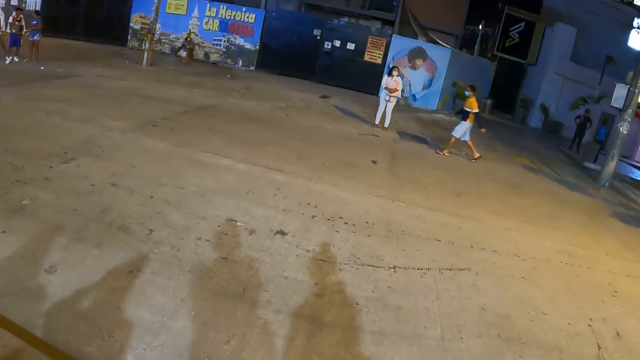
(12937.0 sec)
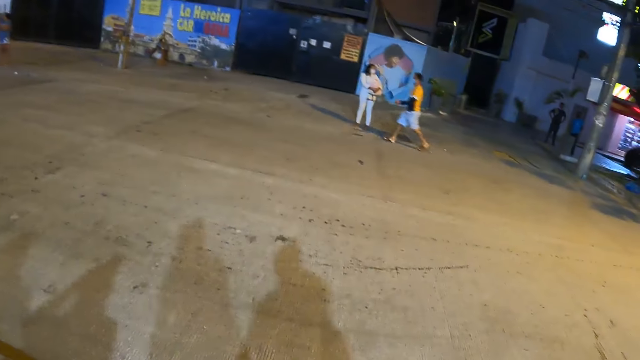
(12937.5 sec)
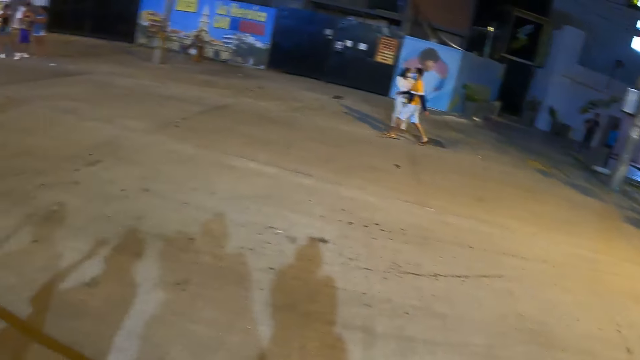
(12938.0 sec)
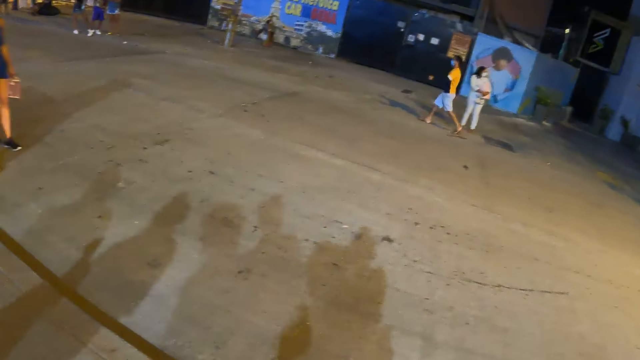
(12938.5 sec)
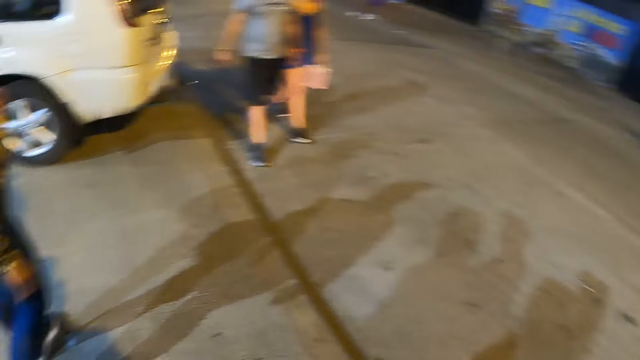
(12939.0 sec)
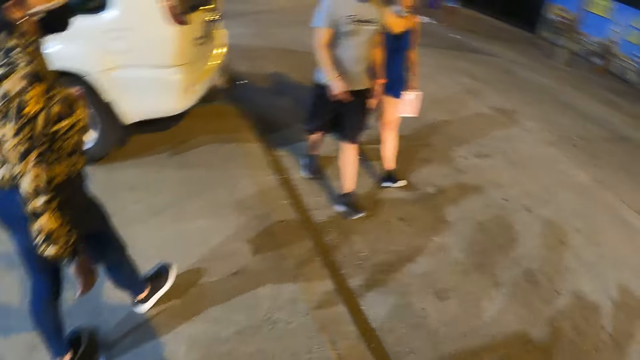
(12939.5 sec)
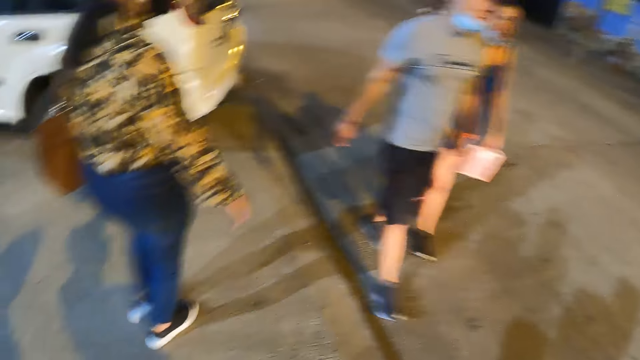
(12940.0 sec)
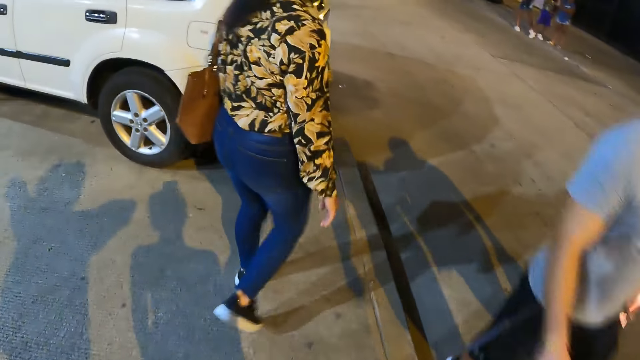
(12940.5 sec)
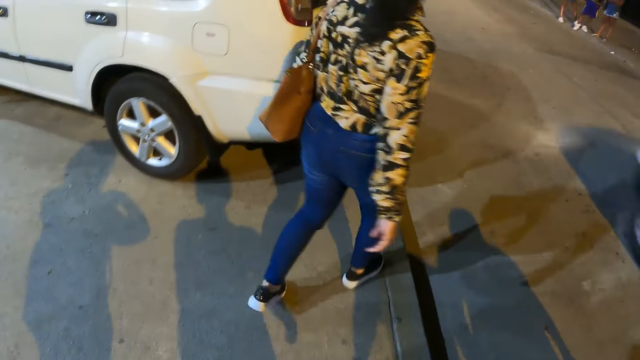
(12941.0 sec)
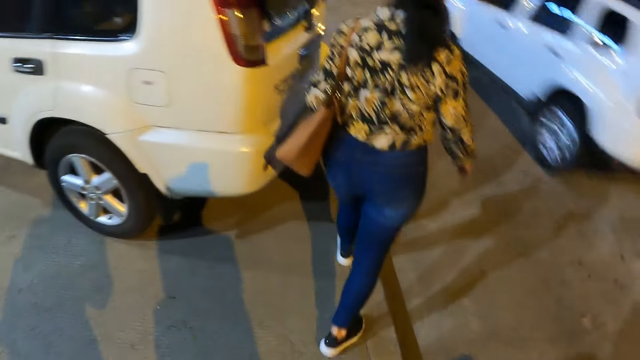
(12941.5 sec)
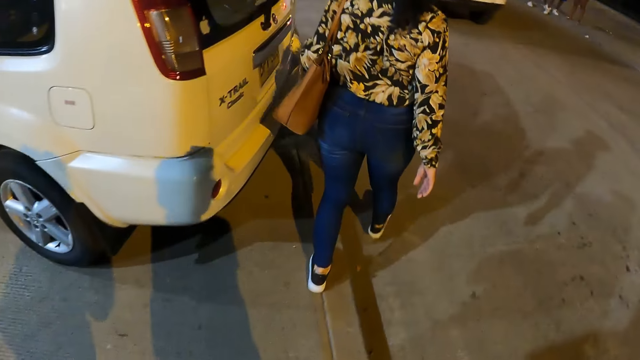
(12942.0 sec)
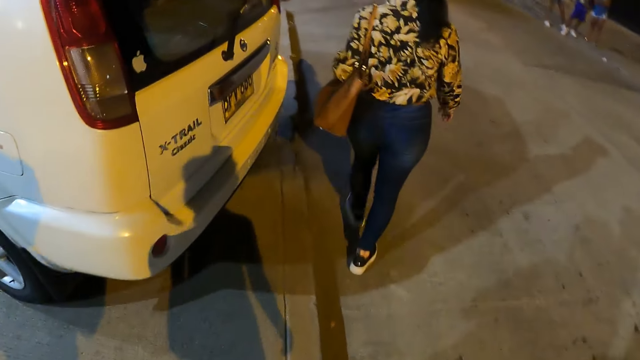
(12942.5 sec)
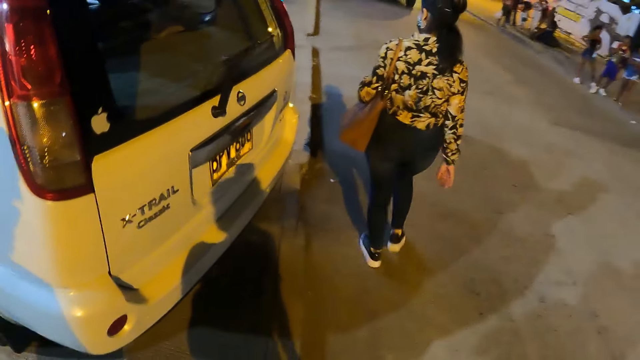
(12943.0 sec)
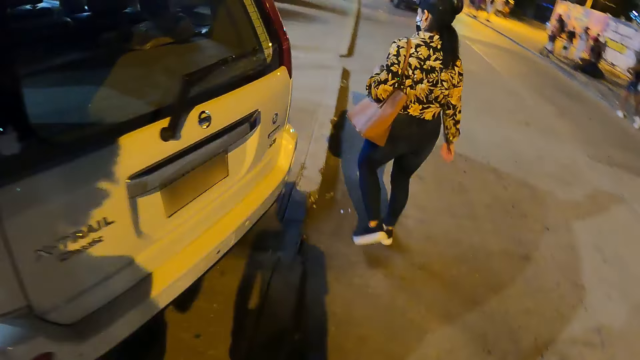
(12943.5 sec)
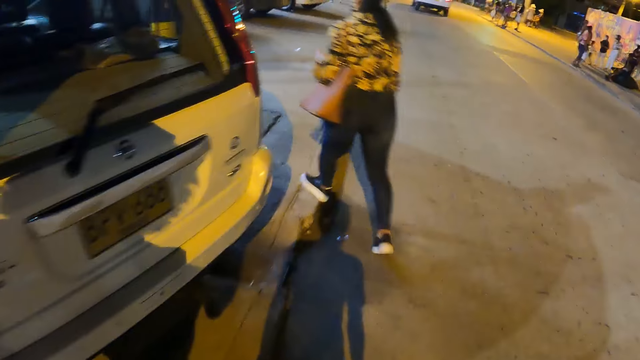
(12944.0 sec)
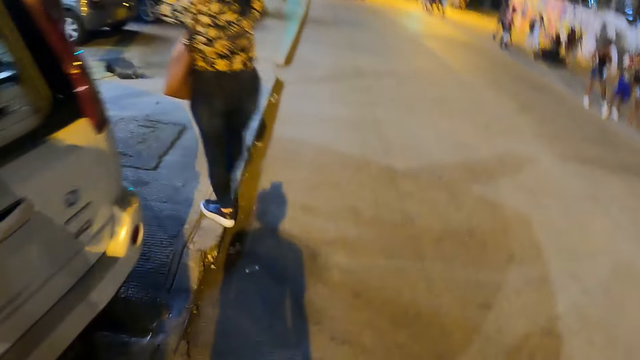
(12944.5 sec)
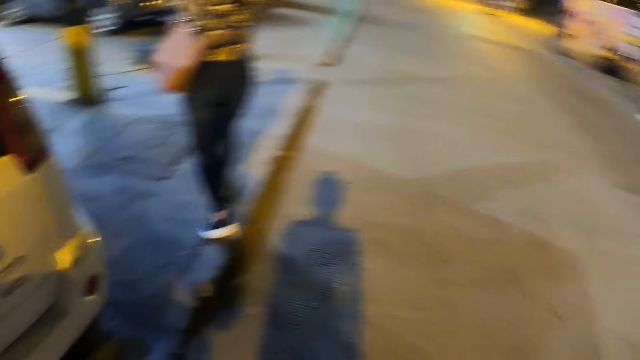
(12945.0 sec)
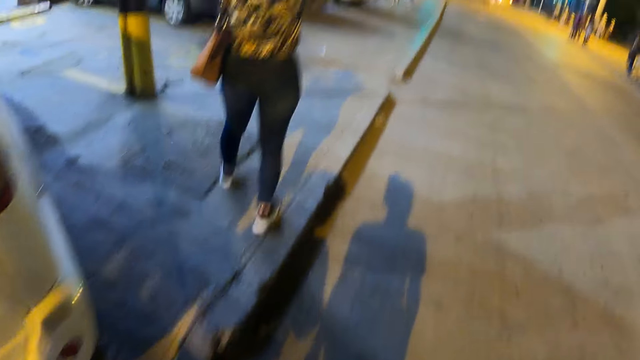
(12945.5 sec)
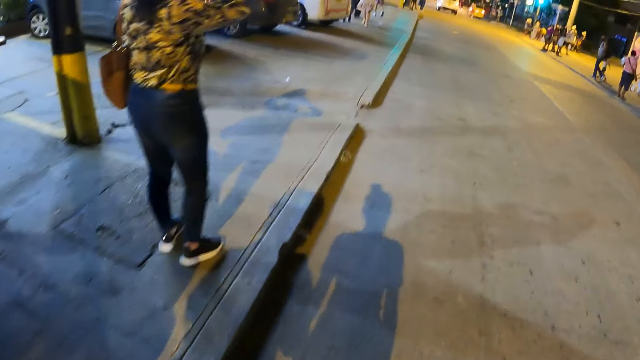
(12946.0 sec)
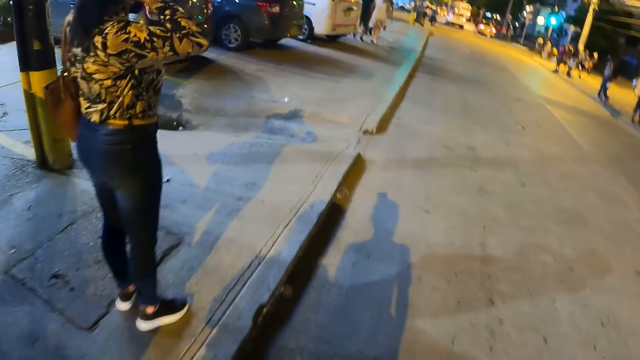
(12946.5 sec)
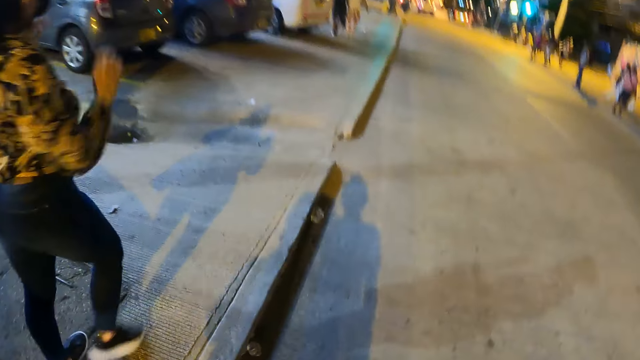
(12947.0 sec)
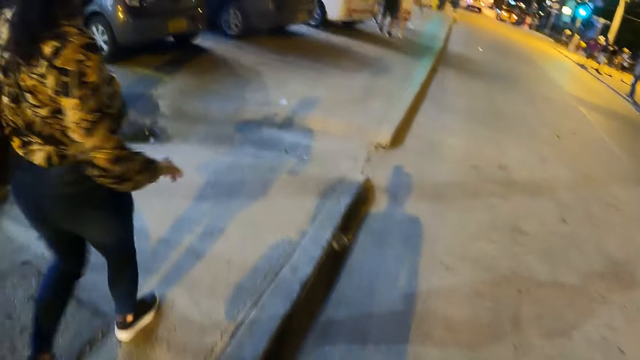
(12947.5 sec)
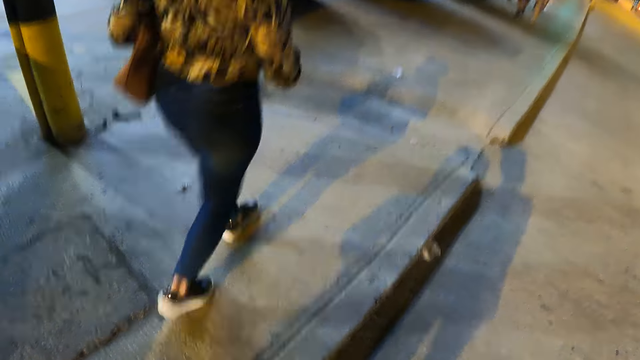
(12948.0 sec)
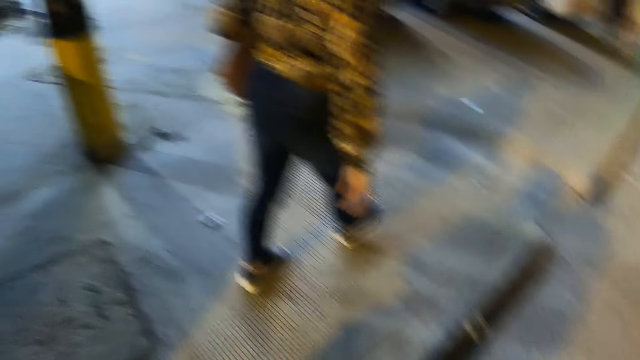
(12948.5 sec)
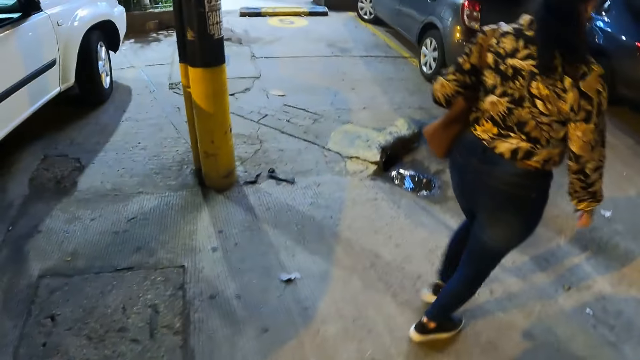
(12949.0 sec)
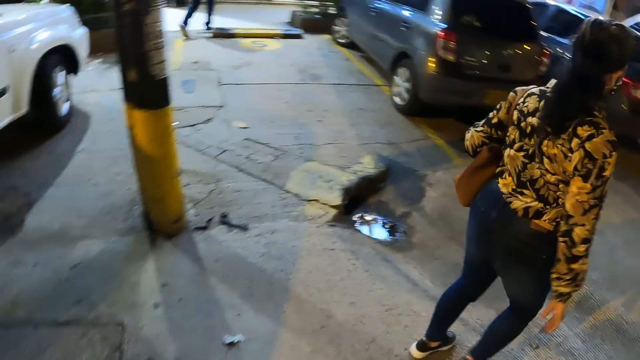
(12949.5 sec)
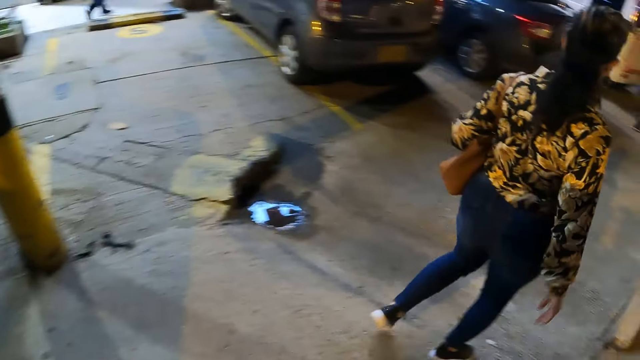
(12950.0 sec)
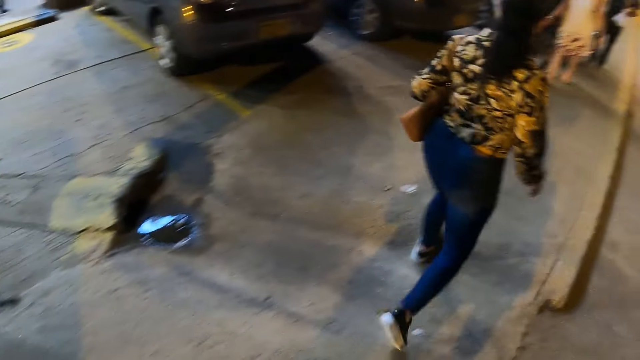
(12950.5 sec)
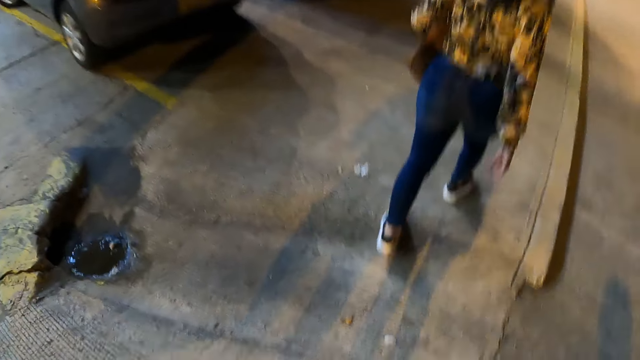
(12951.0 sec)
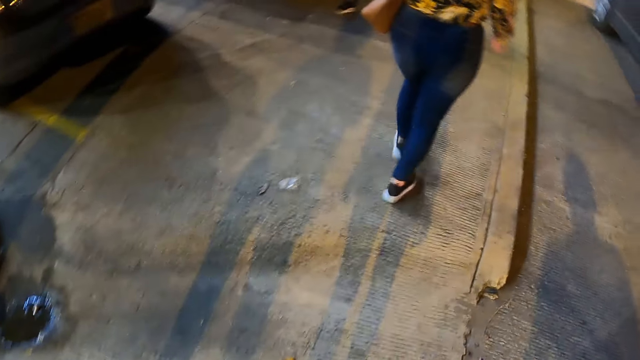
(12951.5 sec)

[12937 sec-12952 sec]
The camera wearer looks at the woman. They walk on a road. They look at the woman. They look on the left side.

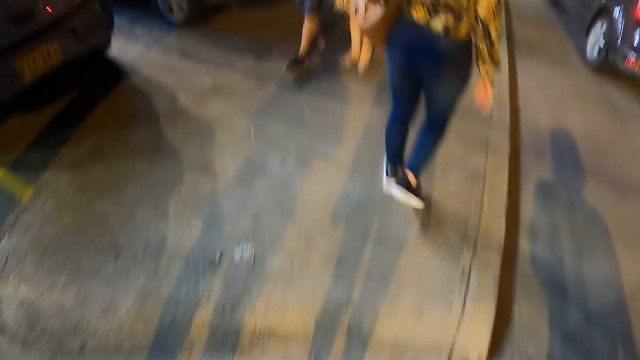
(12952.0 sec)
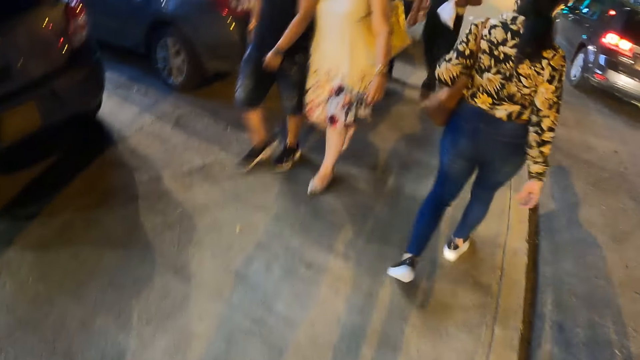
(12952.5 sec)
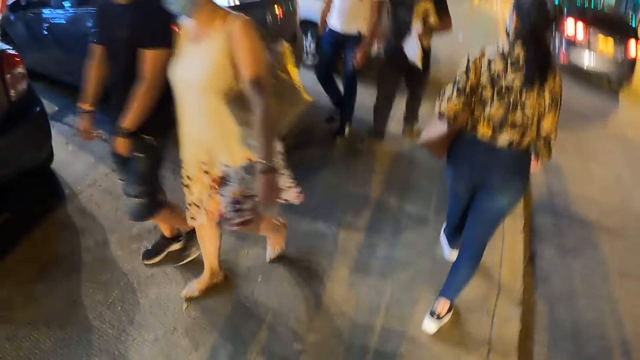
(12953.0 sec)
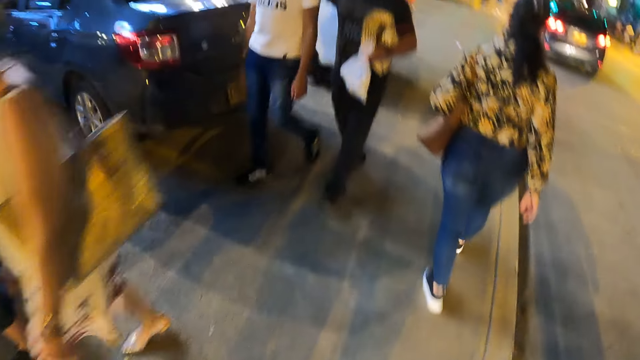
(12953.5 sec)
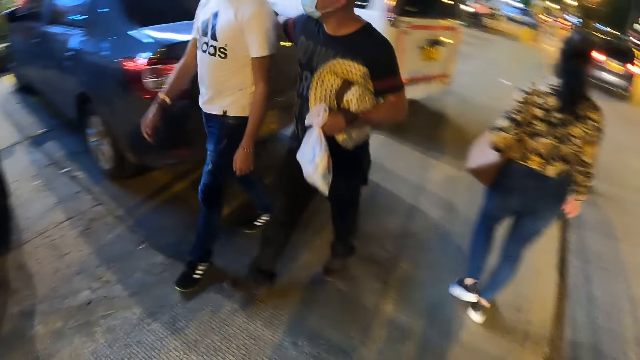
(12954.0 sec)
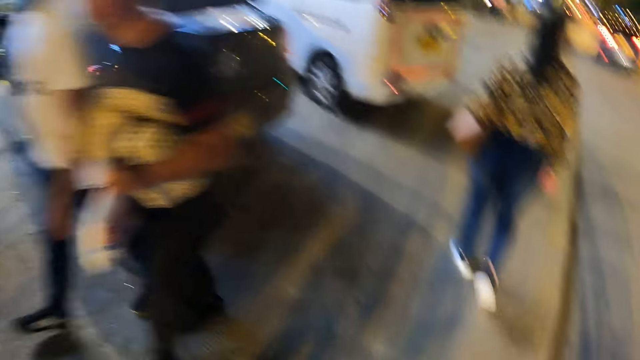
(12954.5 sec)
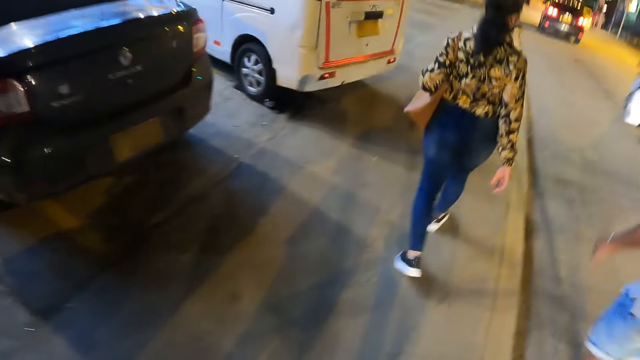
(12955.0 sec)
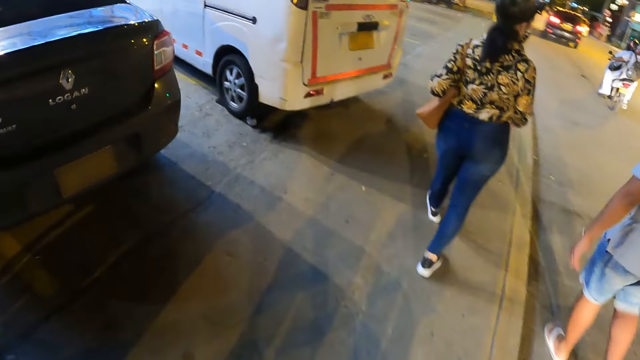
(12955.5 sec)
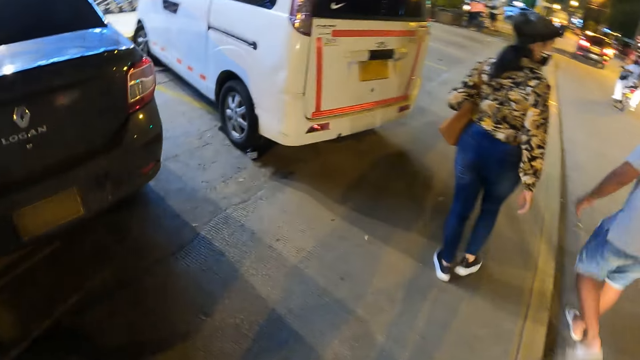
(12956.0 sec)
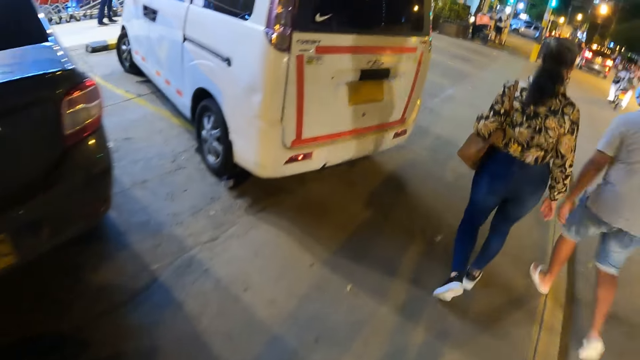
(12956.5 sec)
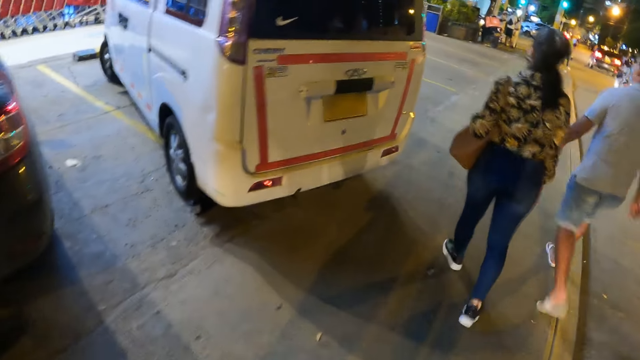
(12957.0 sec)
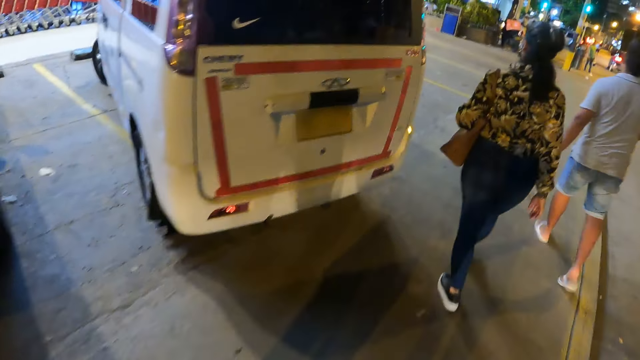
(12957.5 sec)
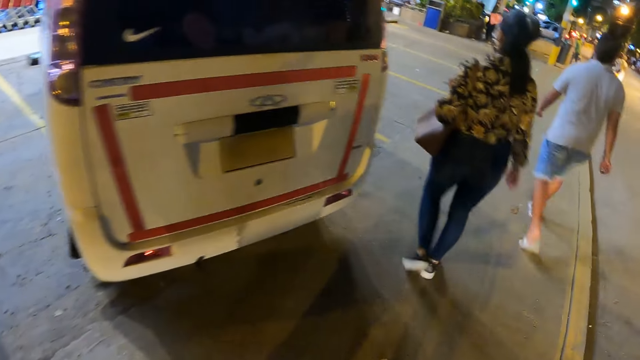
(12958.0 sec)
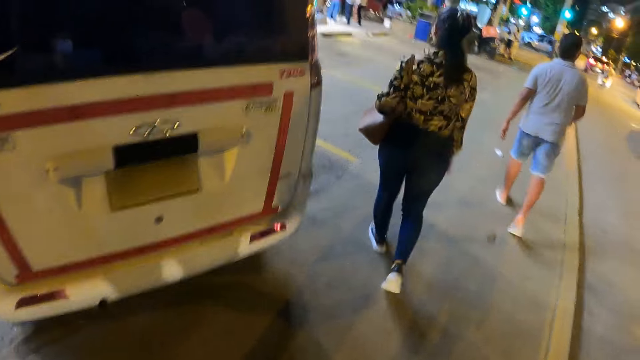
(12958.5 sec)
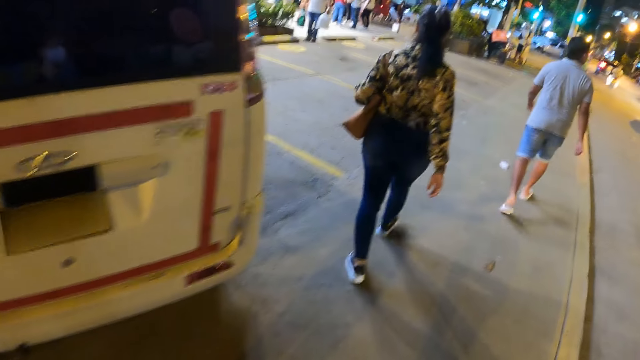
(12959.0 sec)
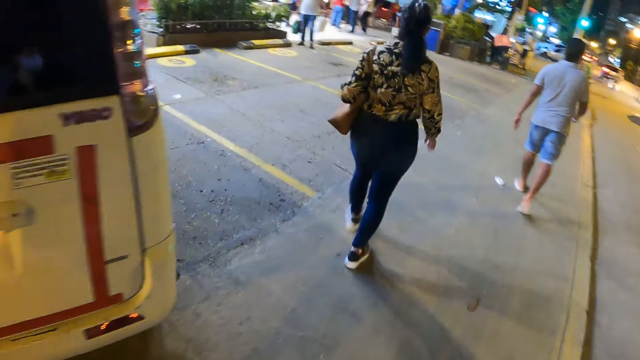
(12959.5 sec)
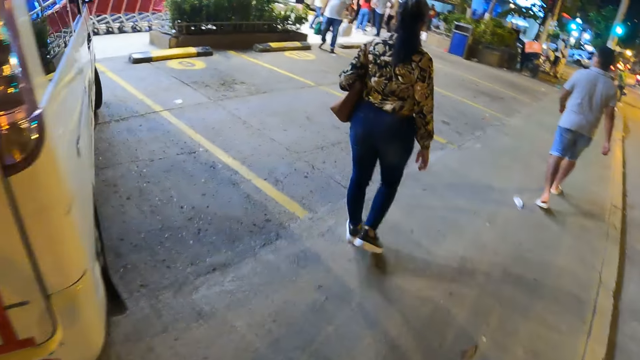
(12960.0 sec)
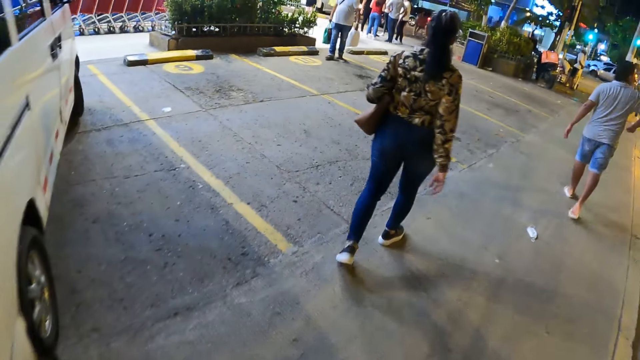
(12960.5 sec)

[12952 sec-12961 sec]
The camera wearer walks on a pedestrian pathway.
